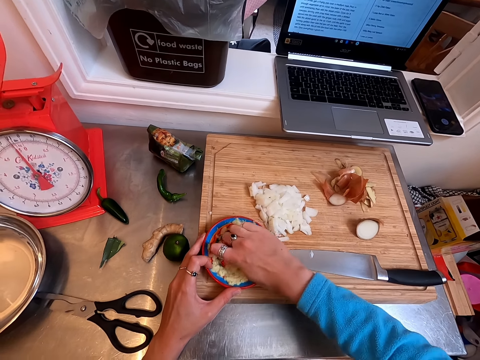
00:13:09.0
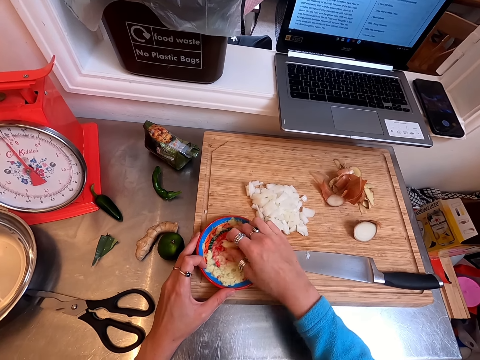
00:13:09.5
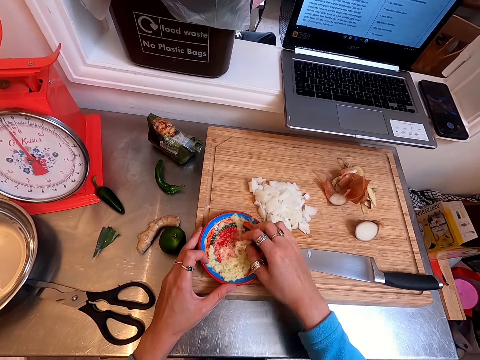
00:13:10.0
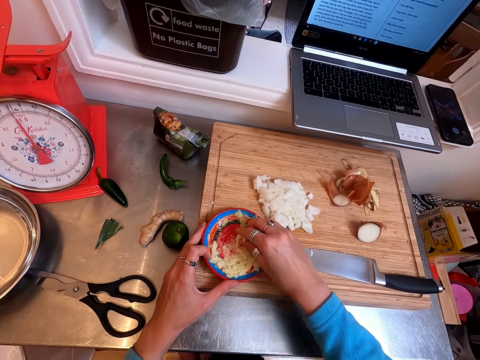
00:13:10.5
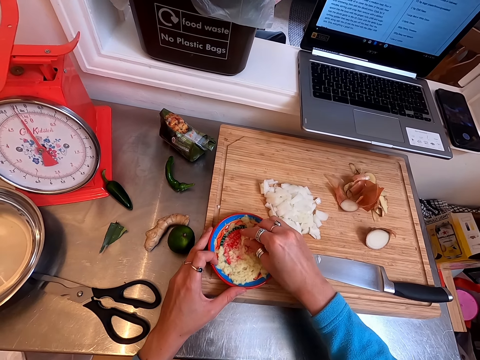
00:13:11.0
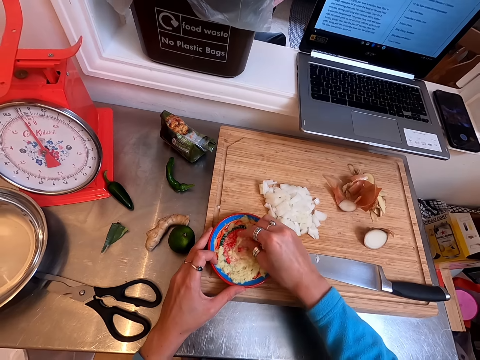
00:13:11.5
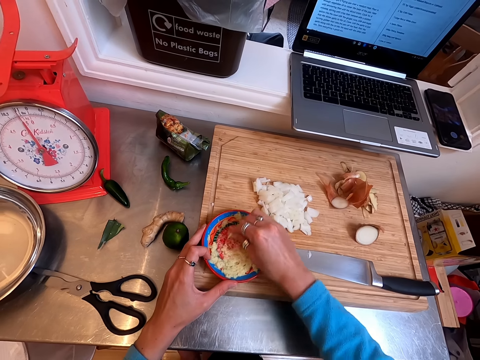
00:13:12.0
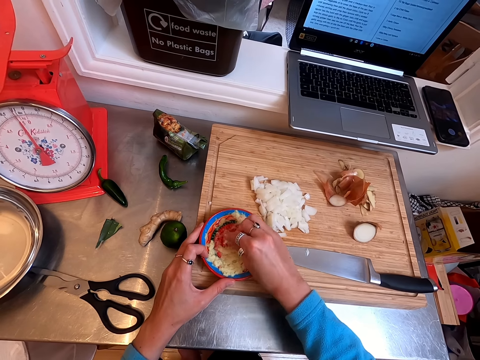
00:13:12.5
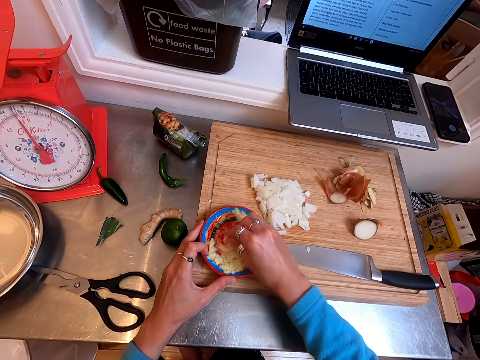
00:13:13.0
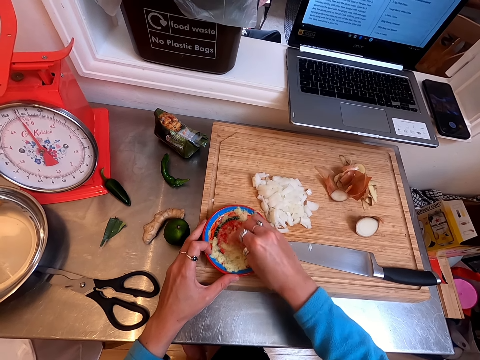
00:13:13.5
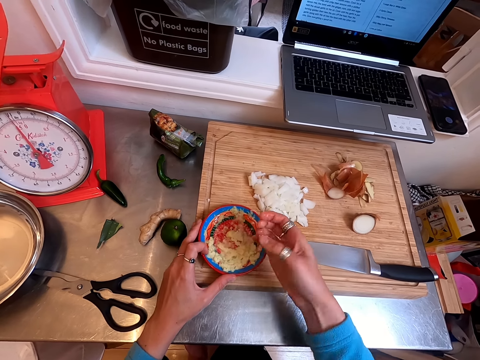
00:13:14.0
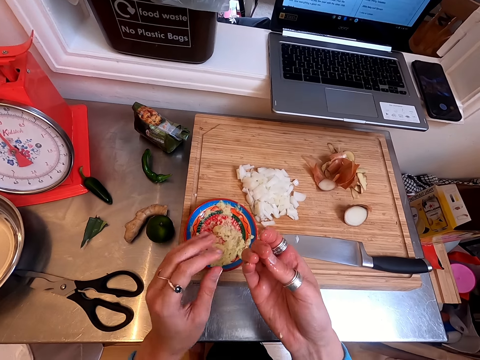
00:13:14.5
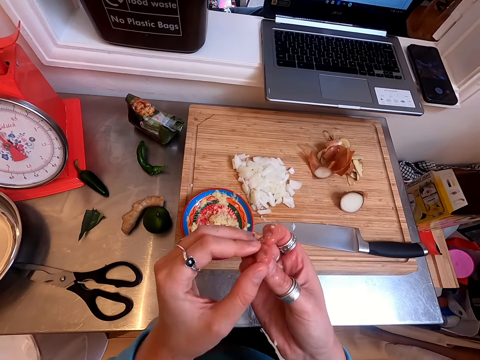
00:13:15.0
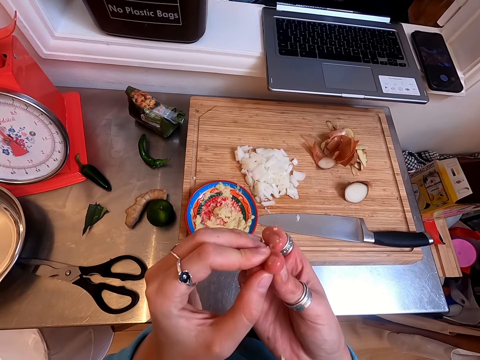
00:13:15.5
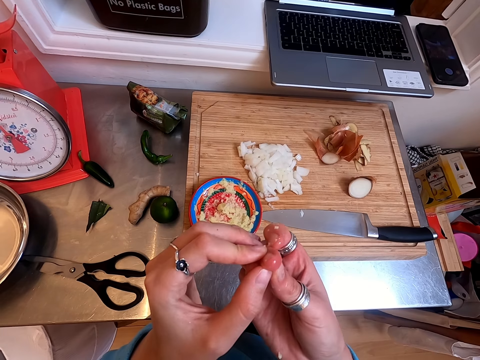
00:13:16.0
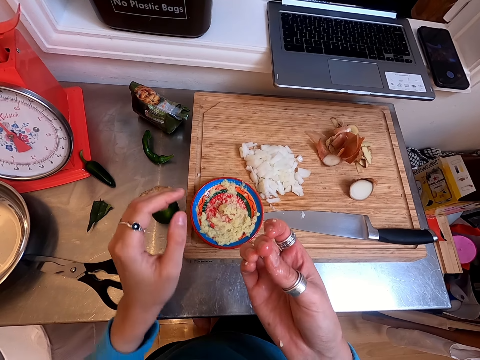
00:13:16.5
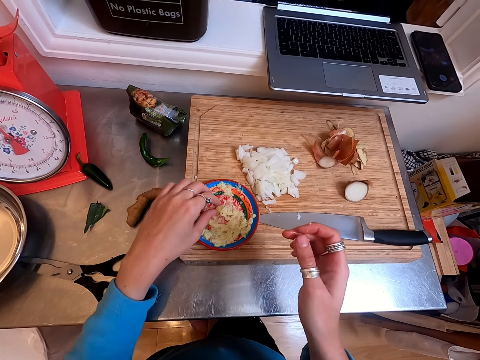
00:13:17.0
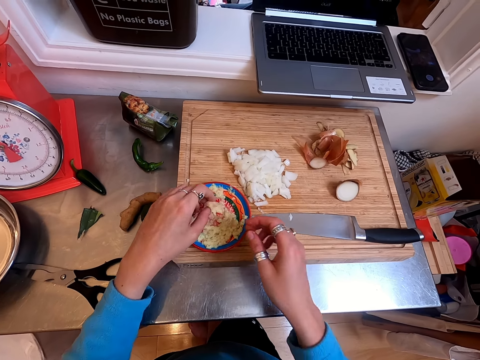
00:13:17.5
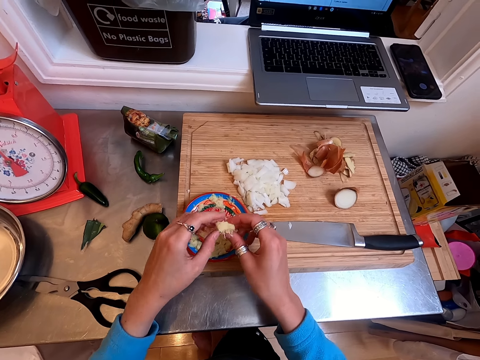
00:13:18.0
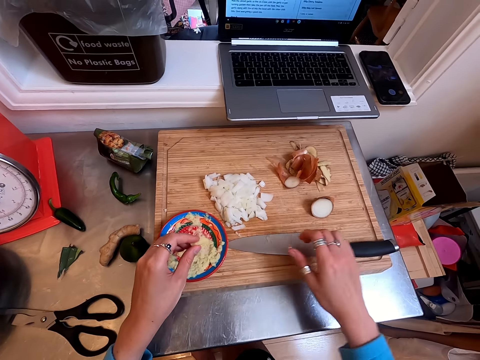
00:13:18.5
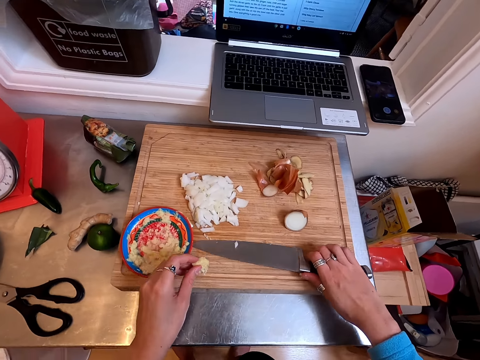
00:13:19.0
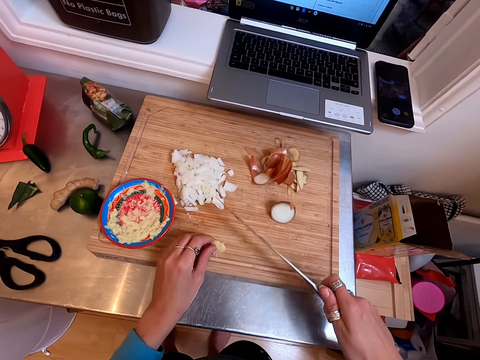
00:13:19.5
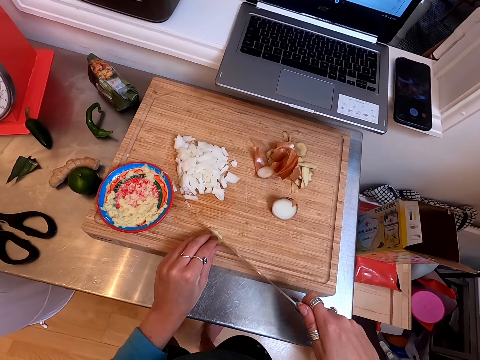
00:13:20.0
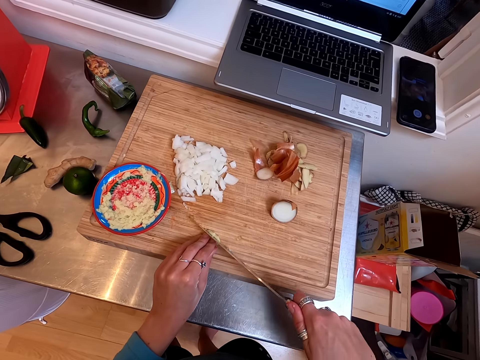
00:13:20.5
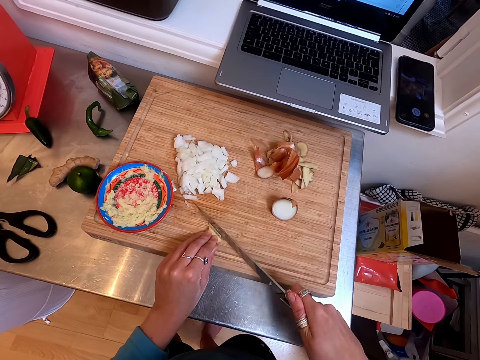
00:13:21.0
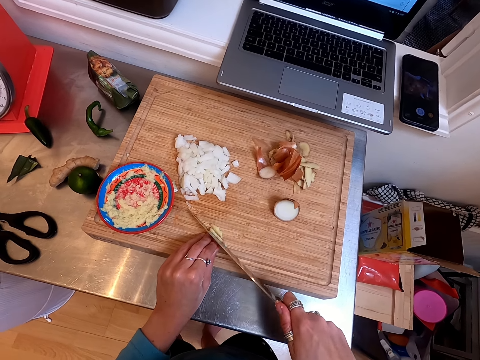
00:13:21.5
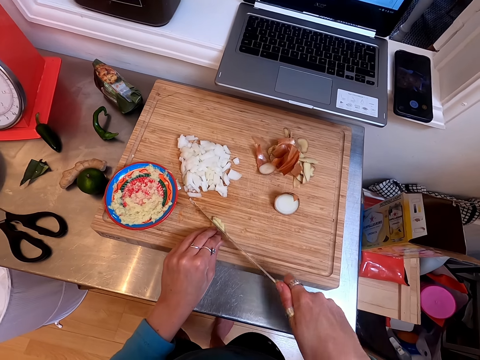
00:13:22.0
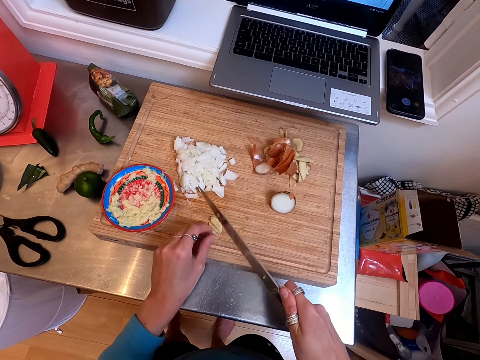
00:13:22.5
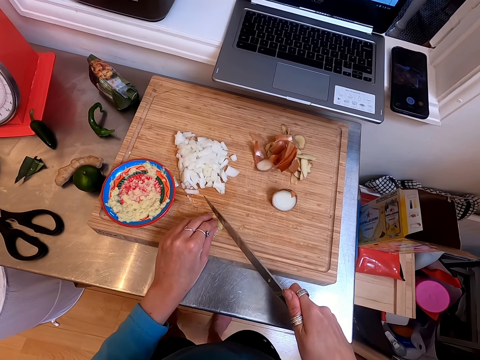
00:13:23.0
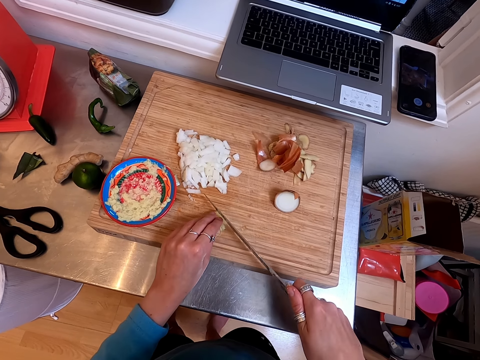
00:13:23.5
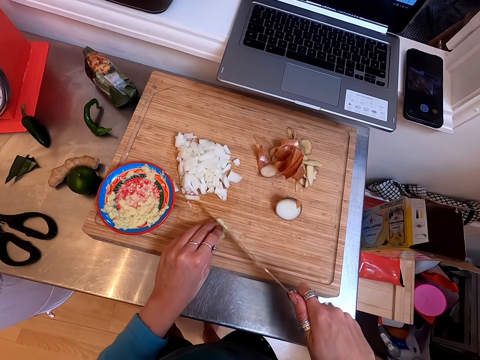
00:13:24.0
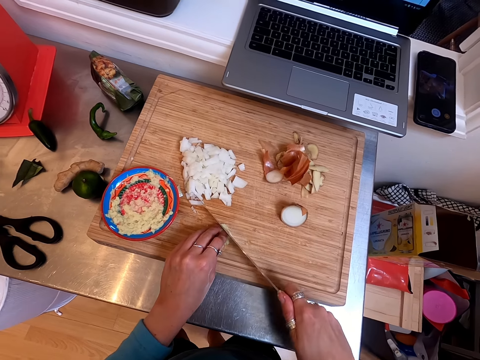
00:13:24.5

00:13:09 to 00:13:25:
The camera wearer crushes ginger on the plate. She looks at her fingers. She picks up a piece of ginger. She puts the ginger on the chopping board. She picks up the knife. She cuts the ginger with the knife.

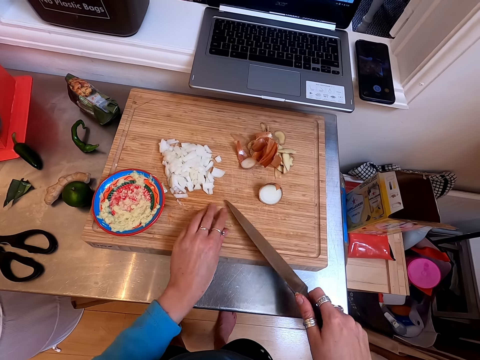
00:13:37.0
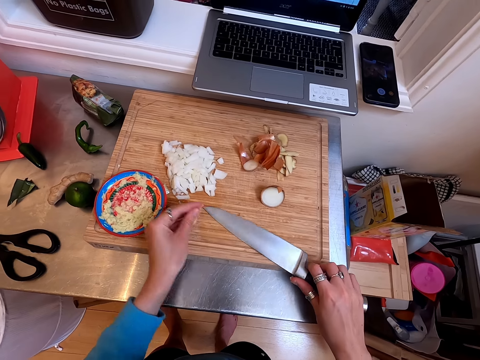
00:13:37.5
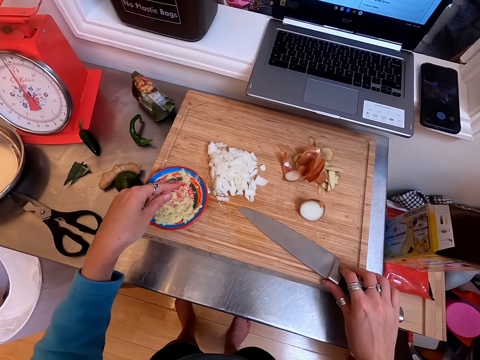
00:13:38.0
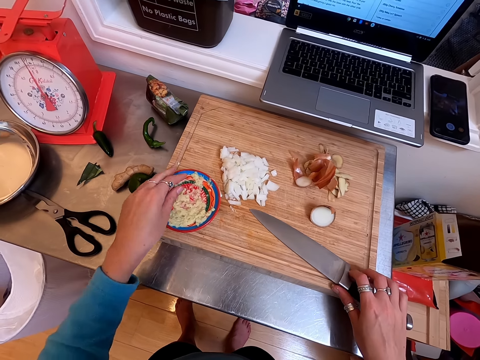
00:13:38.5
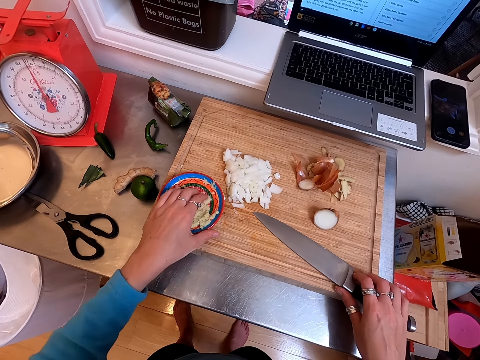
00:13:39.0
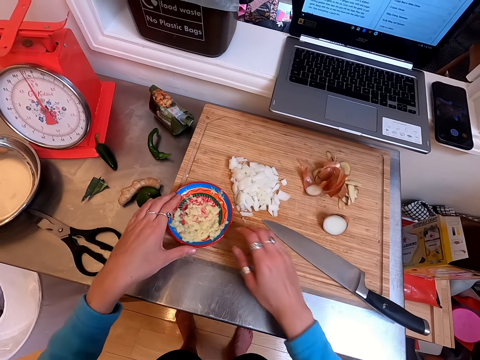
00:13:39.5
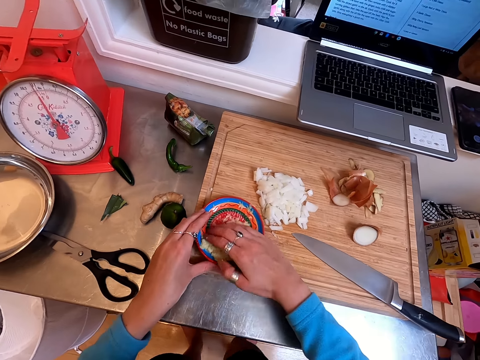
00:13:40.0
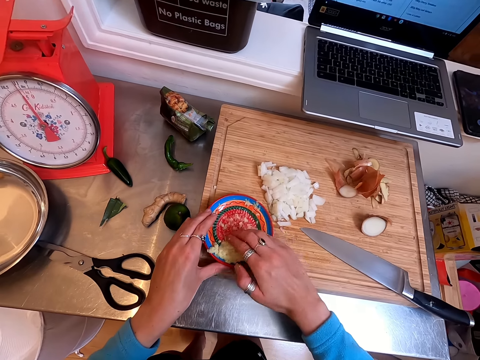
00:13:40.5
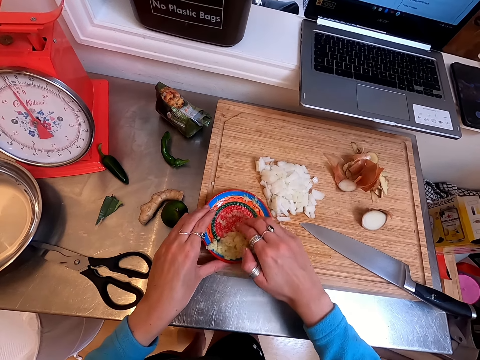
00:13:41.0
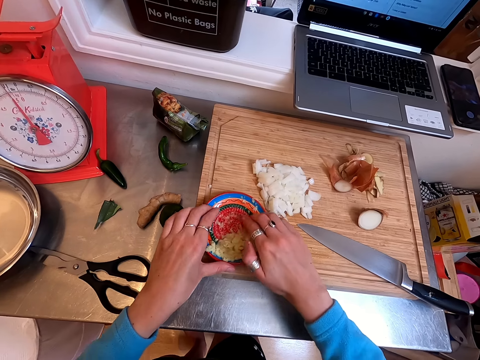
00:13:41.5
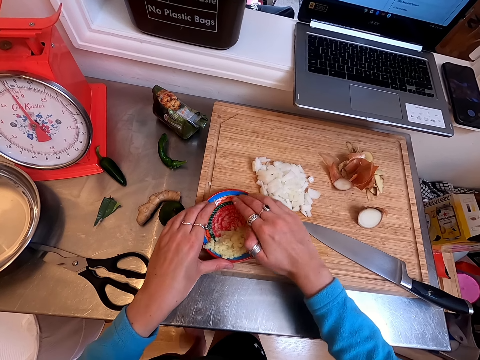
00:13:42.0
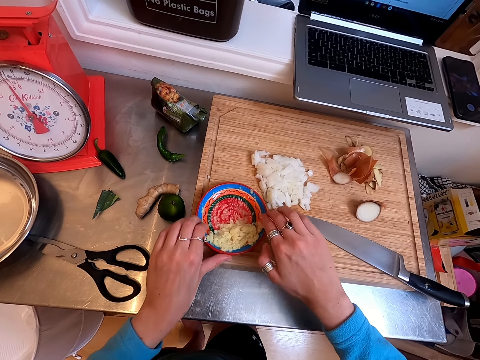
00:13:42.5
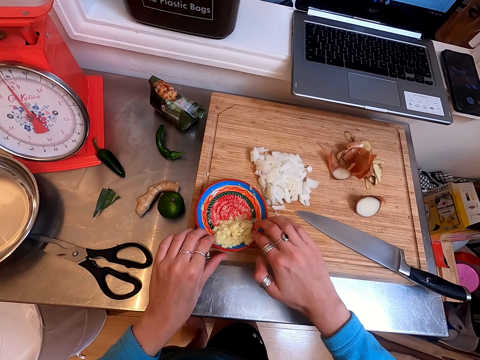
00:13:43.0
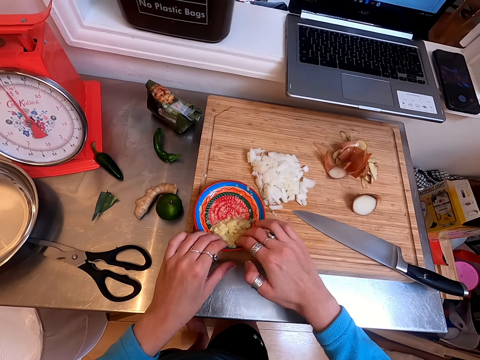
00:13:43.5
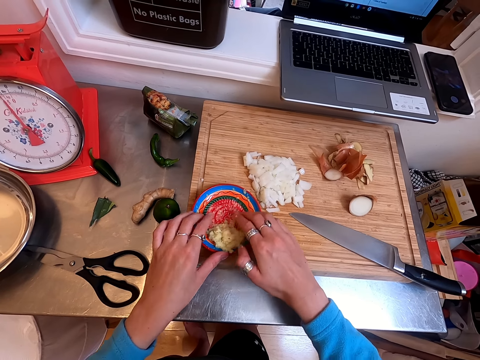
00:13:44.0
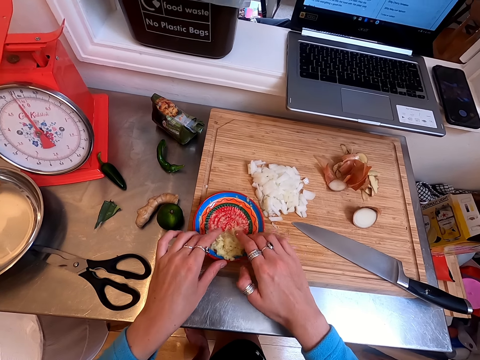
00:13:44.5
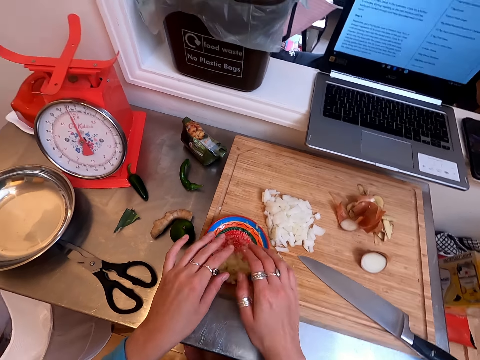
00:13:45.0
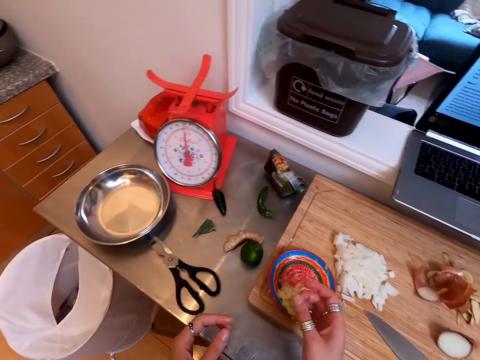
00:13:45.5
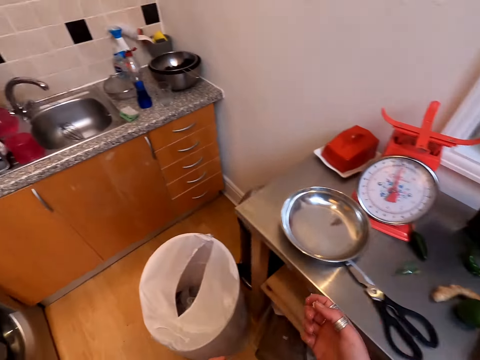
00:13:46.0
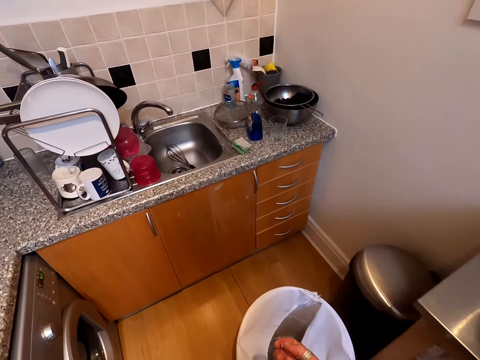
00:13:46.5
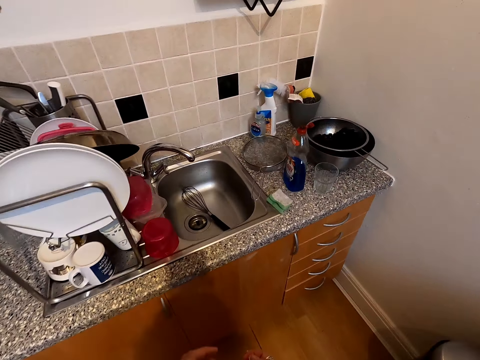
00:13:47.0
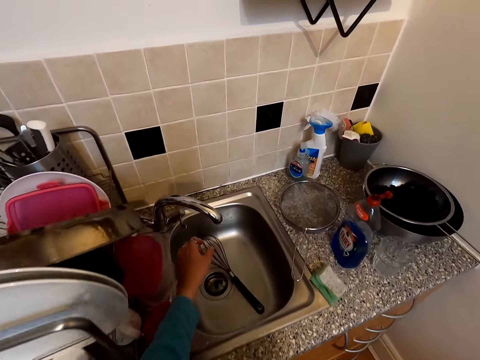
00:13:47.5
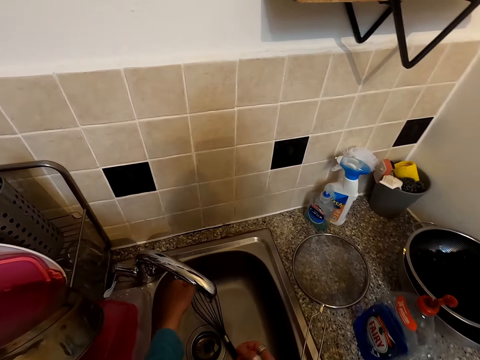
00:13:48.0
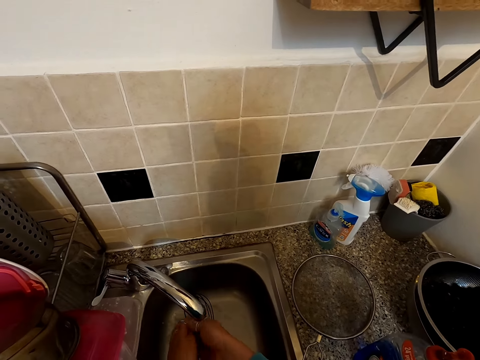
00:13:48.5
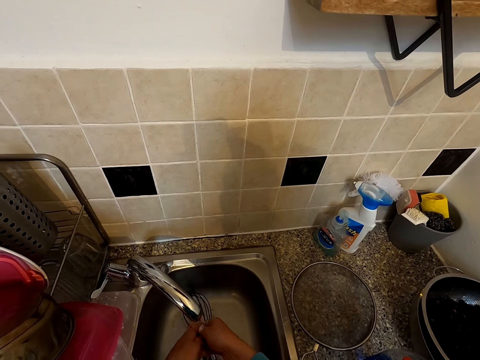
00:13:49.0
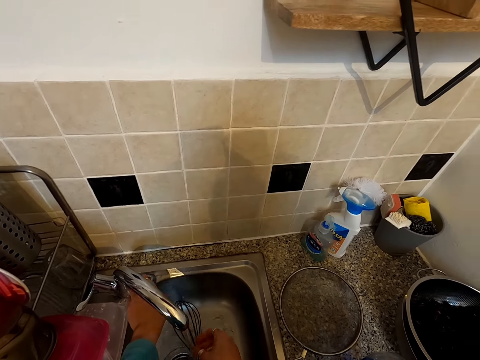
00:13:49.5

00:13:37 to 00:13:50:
The camera wearer wipes ginger on the knife. They slice the ginger. They pick up ginger on the chopping board. They put the ginger in the plate. They gather the ginger to one side of the plate. They walk around. They look around in the kitchen. They turn on the faucet. They wash hands in the sink with tap water.
